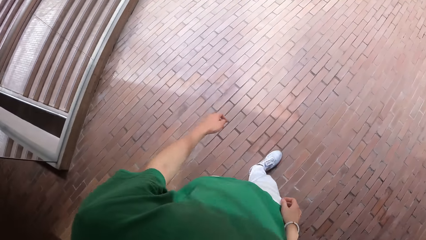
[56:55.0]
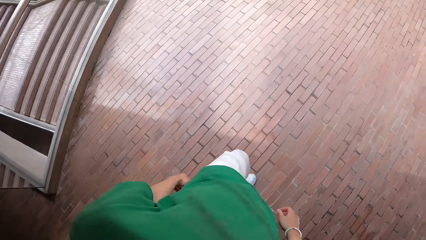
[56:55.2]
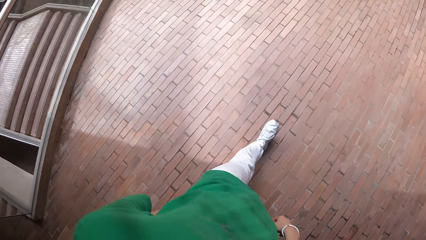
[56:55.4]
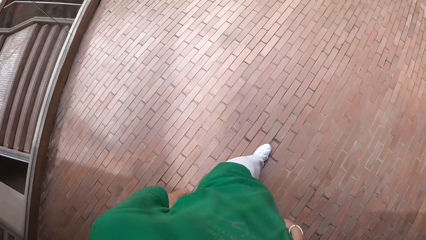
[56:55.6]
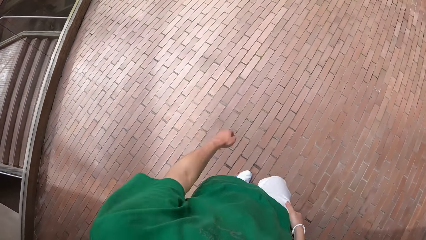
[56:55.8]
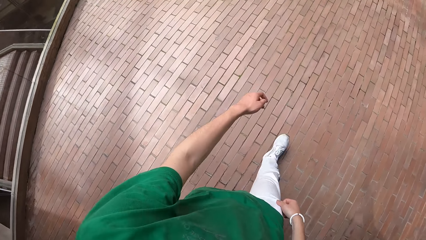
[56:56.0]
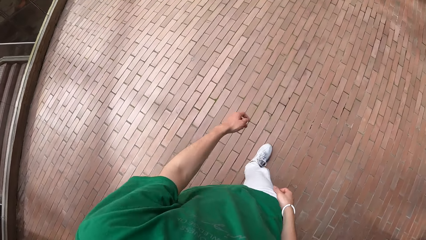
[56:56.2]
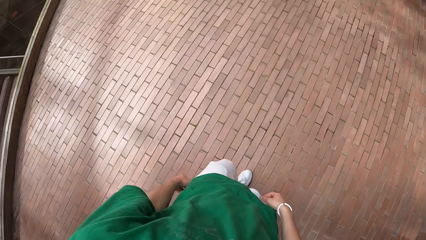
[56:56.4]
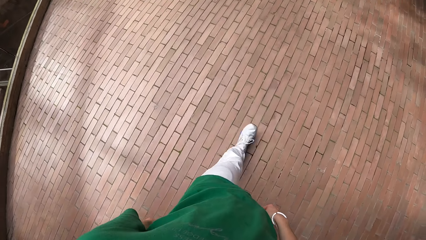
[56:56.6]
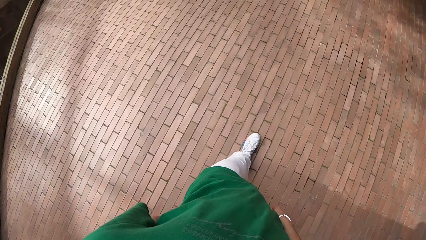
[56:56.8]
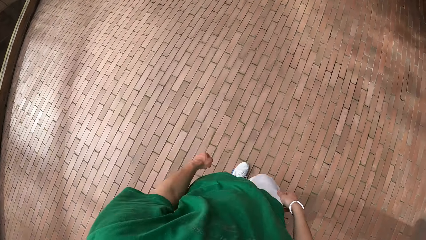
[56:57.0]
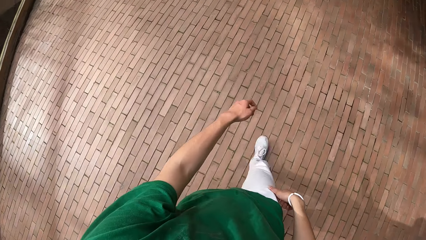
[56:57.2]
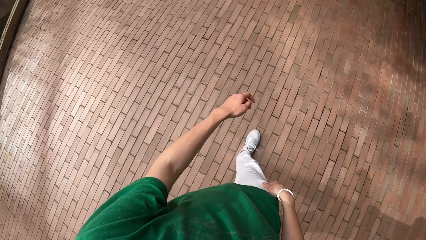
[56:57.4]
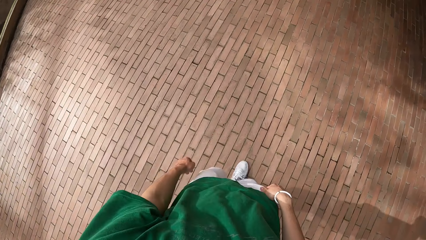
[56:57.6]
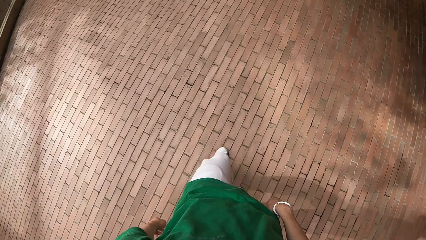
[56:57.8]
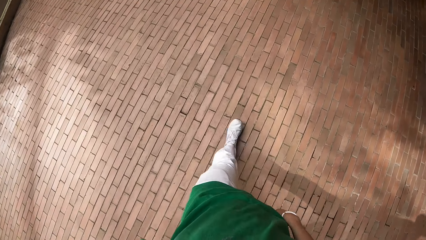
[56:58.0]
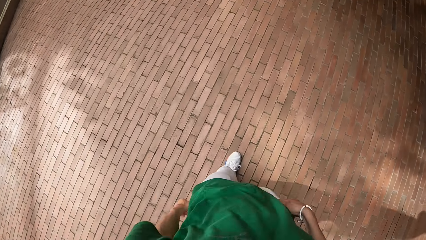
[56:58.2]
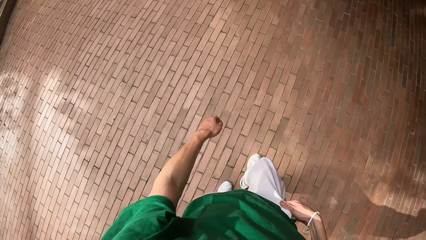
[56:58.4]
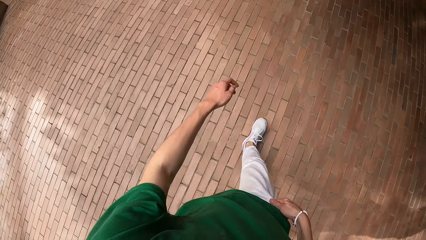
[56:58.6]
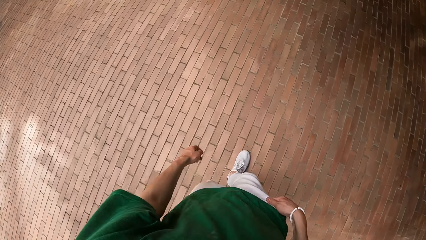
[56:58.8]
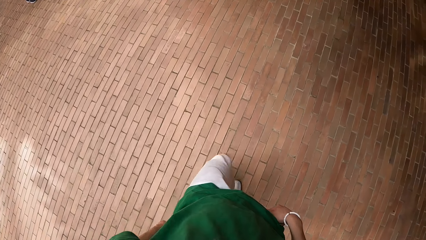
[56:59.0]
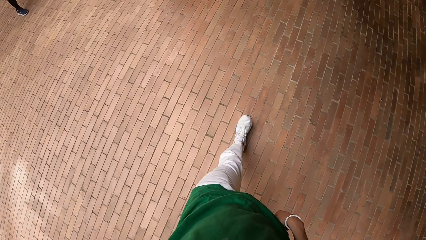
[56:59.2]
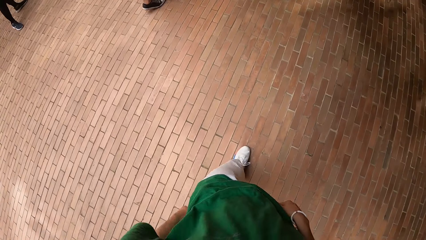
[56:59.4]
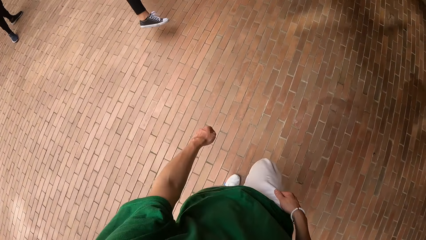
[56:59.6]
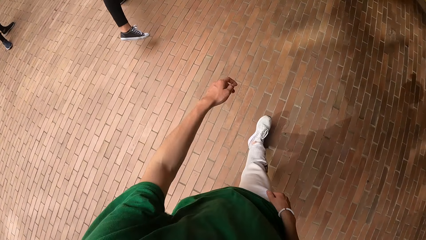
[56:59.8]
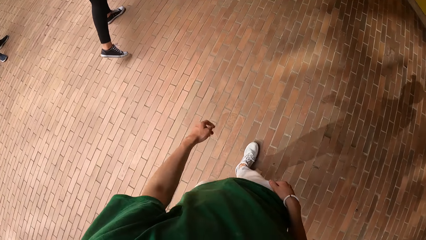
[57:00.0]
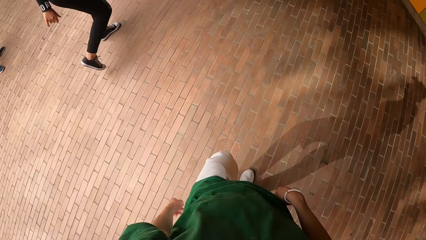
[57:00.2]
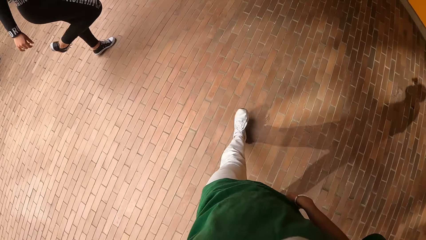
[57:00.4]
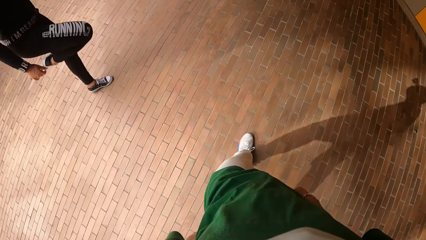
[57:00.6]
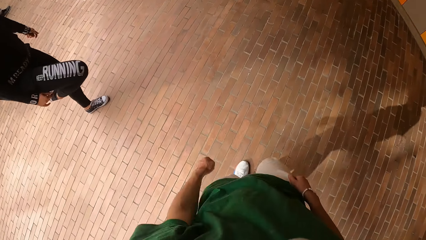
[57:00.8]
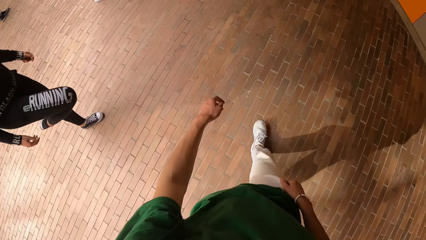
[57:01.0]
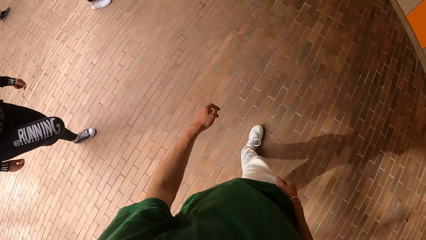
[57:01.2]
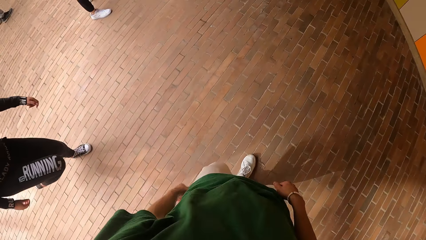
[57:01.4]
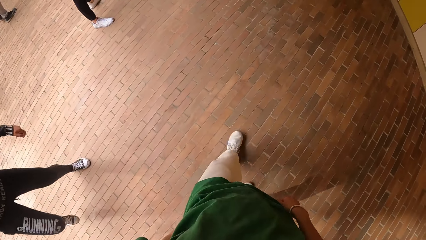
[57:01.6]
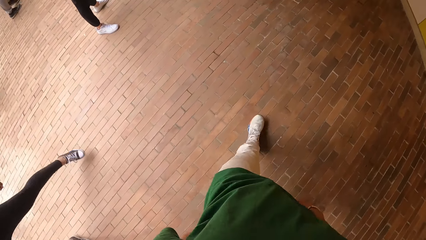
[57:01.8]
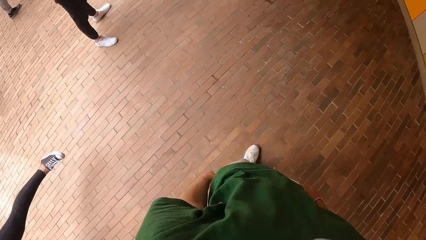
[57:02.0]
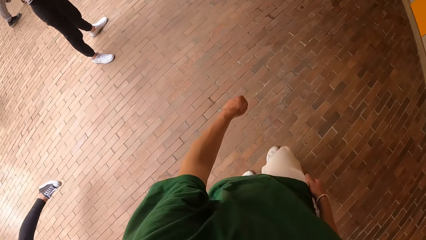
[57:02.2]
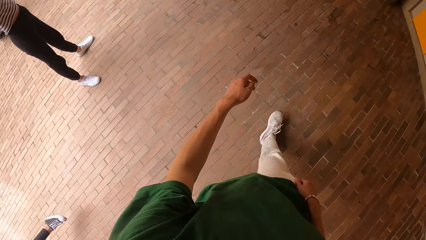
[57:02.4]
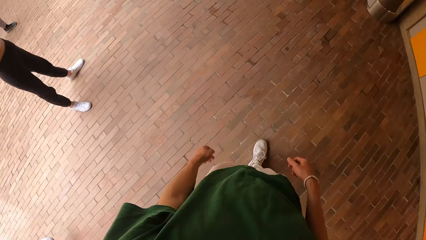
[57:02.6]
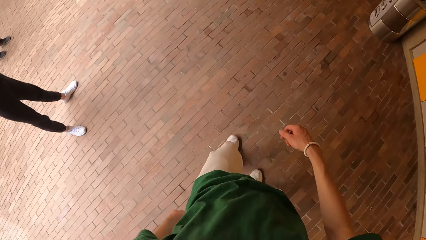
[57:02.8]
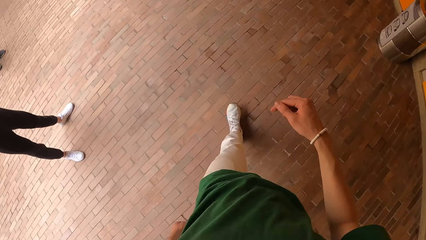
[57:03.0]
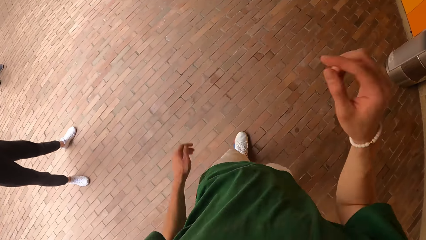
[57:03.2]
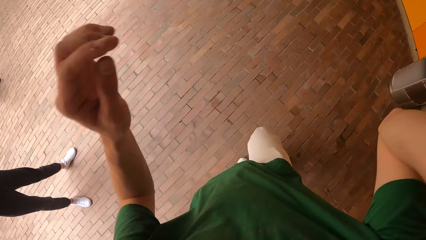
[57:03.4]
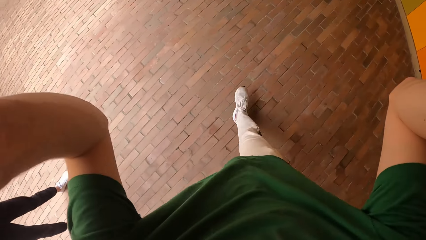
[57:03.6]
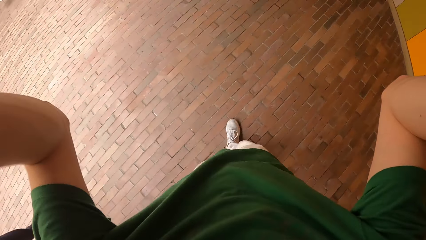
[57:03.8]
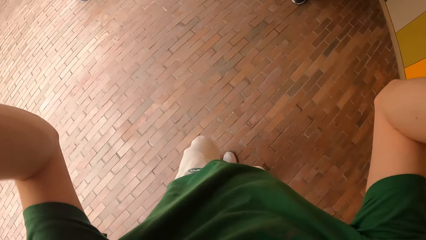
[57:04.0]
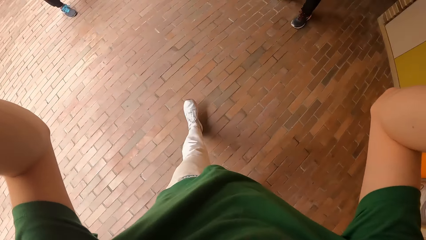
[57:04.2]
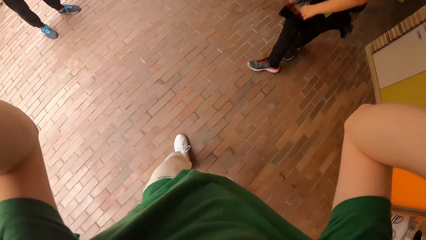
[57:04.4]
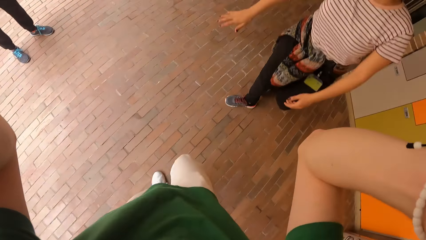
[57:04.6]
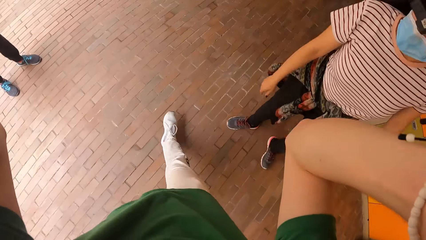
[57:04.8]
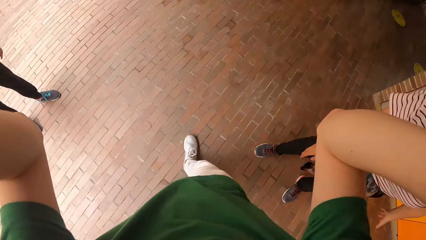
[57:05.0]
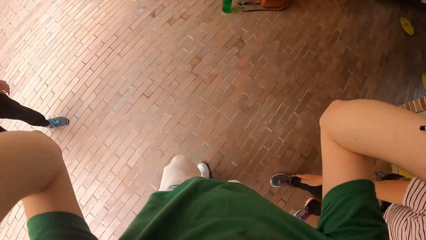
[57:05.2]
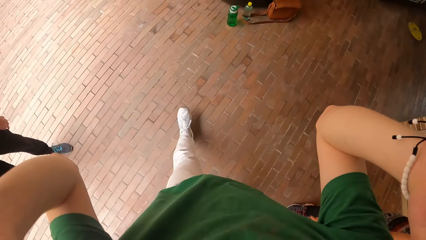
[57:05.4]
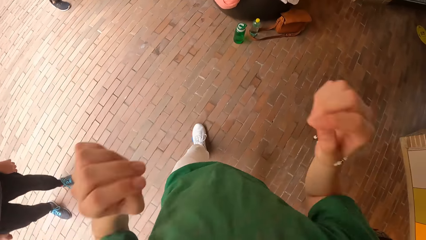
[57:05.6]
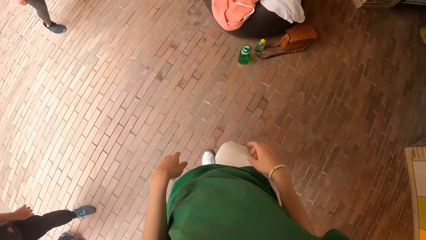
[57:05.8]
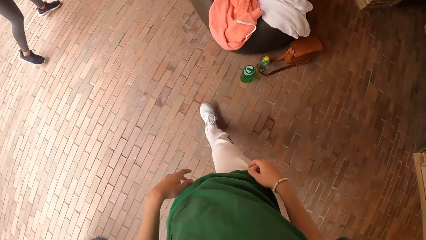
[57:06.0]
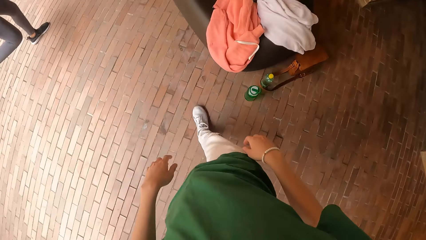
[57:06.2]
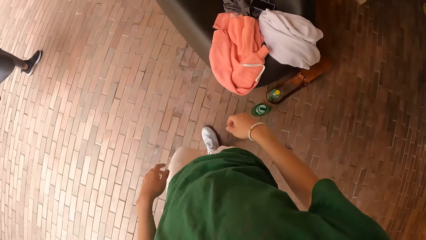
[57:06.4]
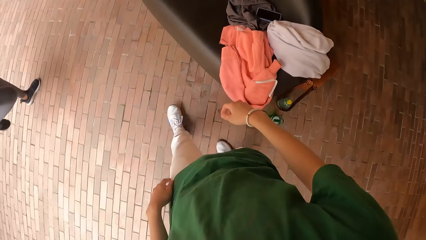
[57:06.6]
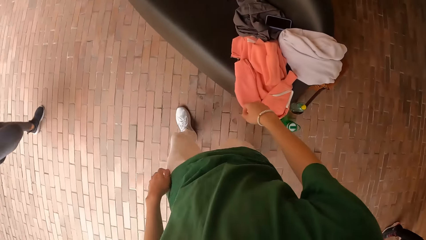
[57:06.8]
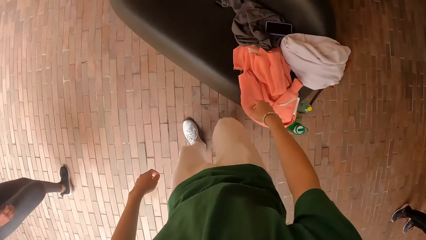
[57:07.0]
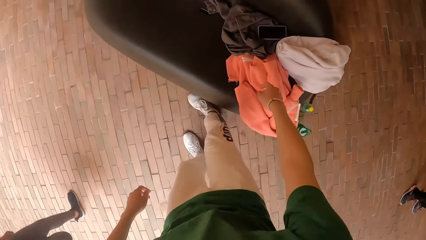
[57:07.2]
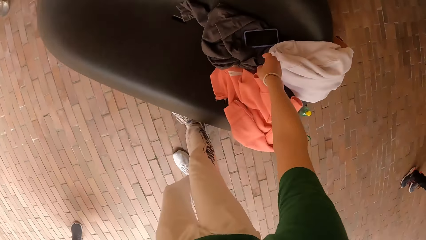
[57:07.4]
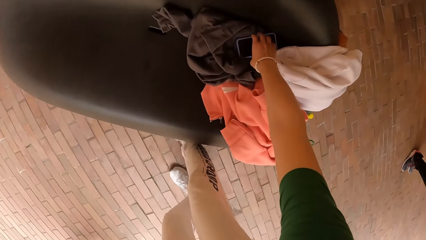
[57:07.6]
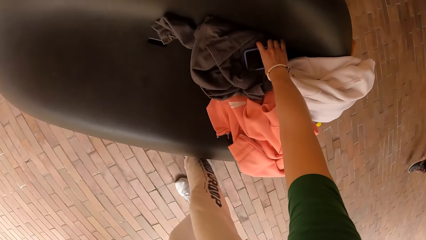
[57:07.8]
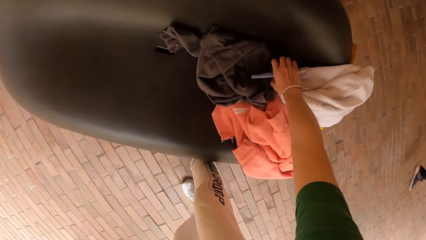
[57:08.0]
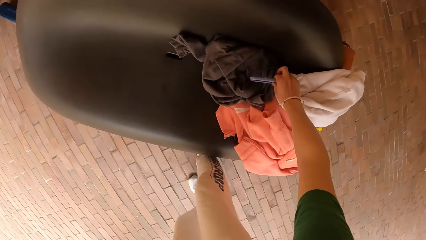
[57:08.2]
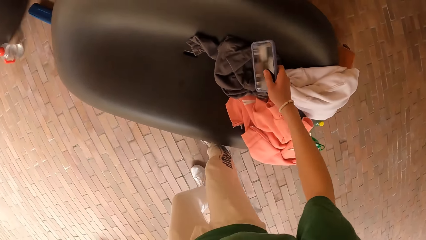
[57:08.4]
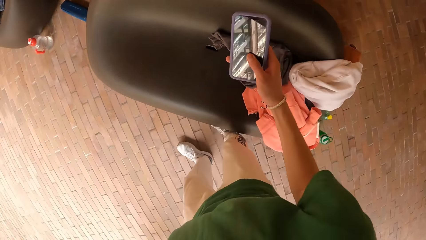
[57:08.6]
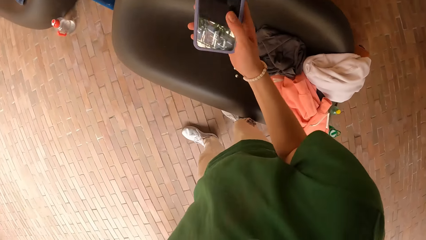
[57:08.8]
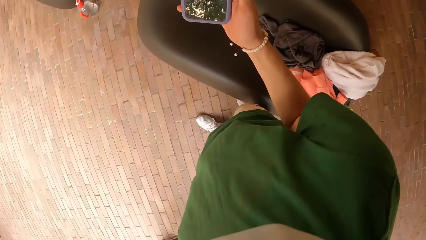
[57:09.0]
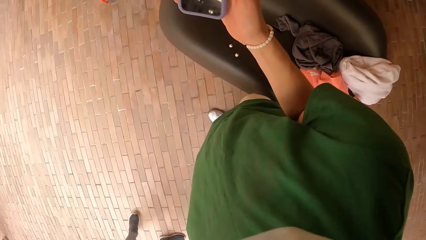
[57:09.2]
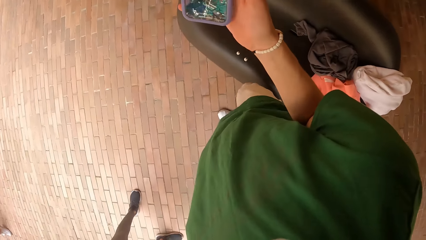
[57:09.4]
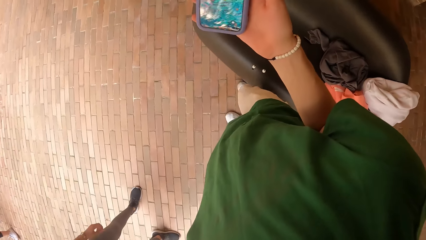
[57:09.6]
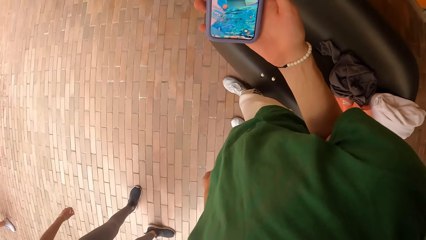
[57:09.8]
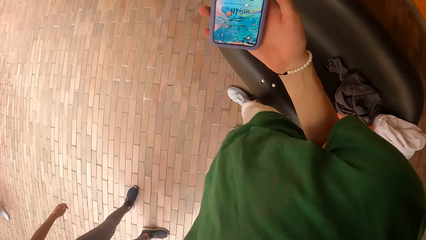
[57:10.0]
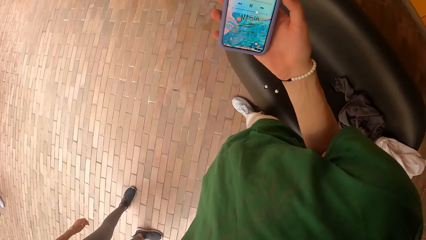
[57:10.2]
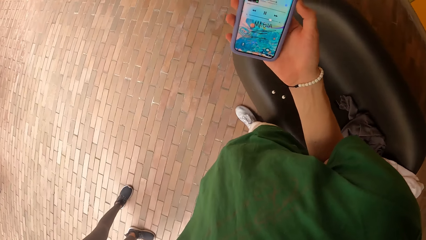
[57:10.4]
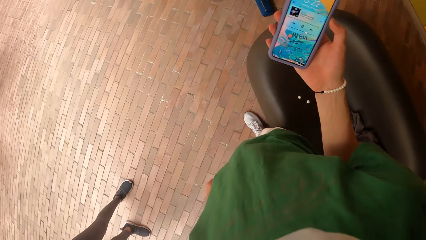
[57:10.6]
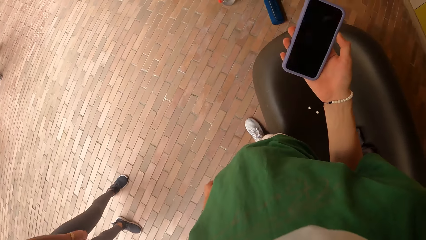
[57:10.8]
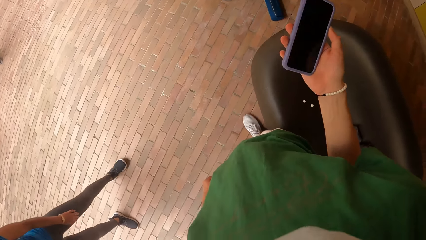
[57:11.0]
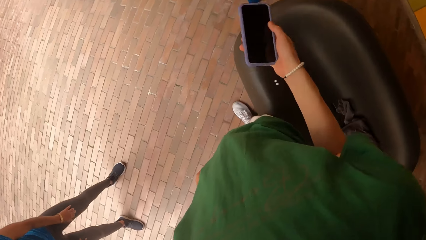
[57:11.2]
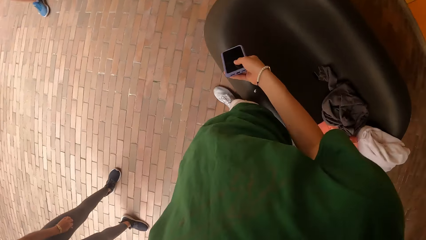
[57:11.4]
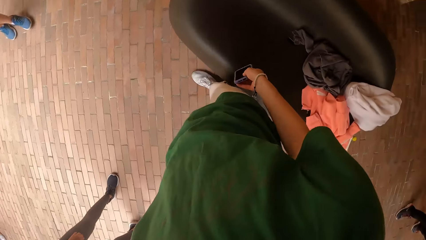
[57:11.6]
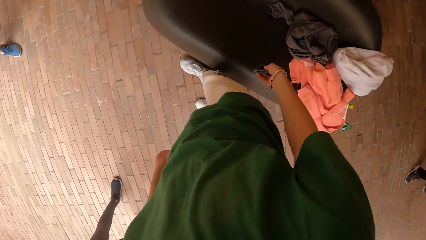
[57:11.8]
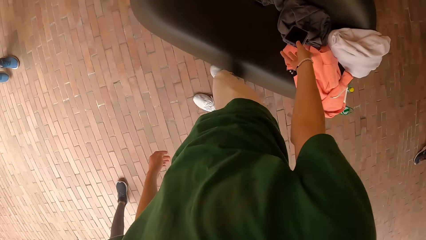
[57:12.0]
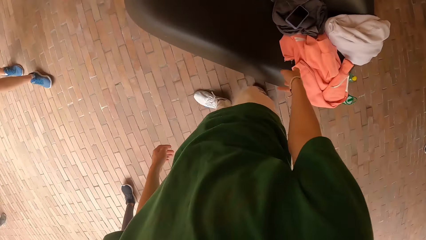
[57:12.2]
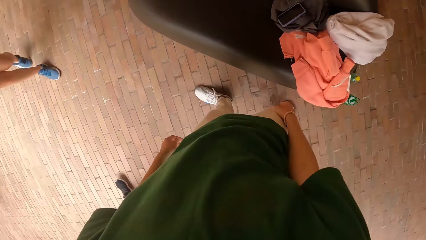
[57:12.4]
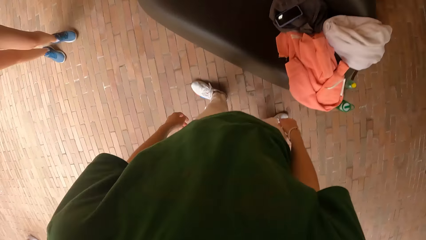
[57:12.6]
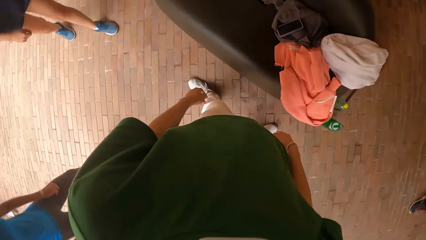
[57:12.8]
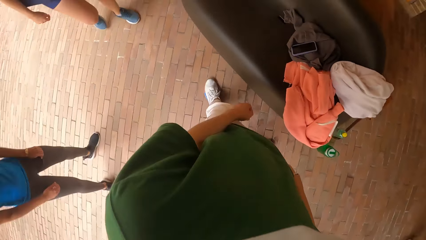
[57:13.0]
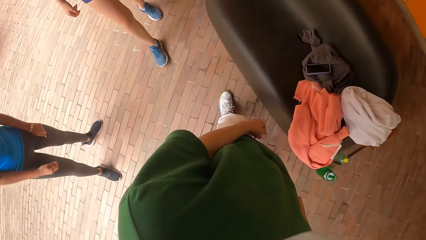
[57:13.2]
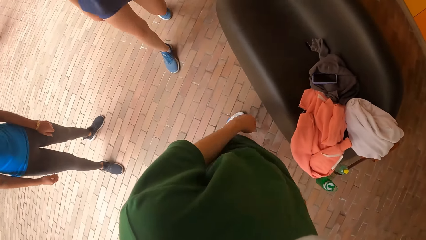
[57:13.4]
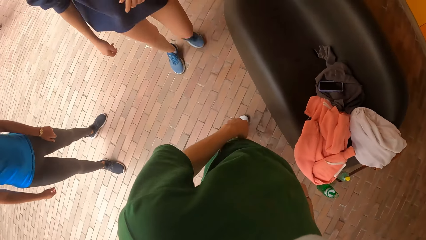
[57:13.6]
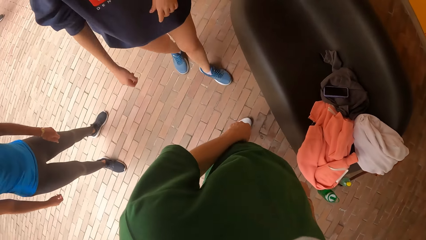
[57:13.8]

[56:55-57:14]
The camera wearer walks on the pavement. He touches his head with both hands. He adjusts the camera. He picks up a phone from a cloth on a chair with his right hand. He uses the phone. He drops the phone on the cloth on the chair or couch with his right hand.
